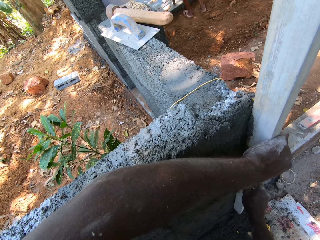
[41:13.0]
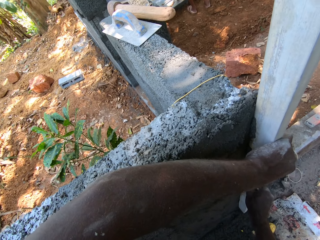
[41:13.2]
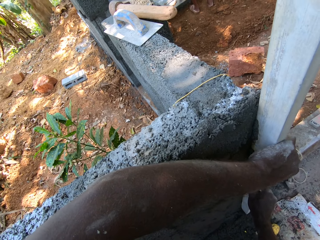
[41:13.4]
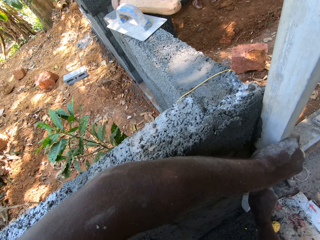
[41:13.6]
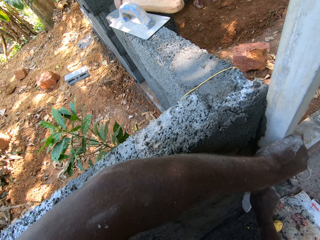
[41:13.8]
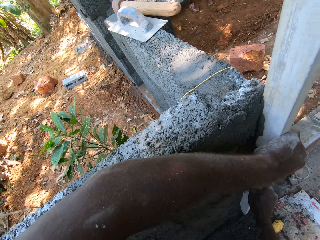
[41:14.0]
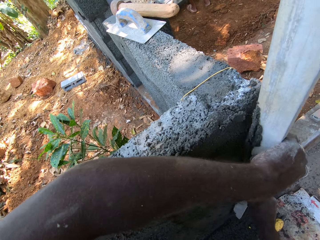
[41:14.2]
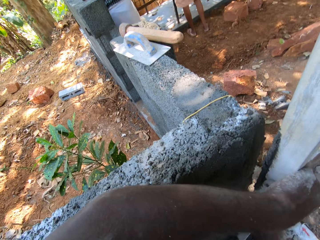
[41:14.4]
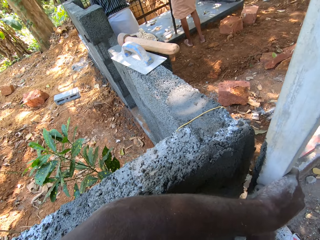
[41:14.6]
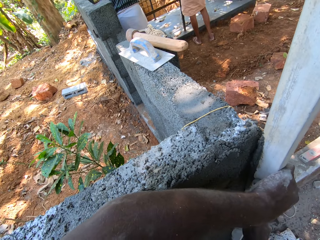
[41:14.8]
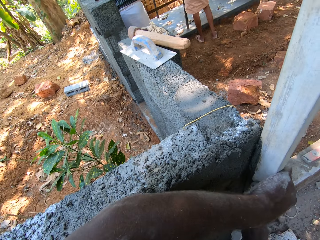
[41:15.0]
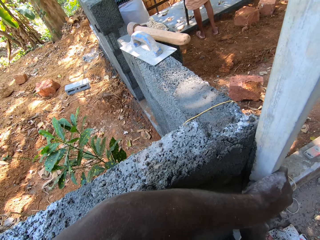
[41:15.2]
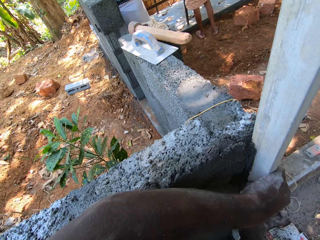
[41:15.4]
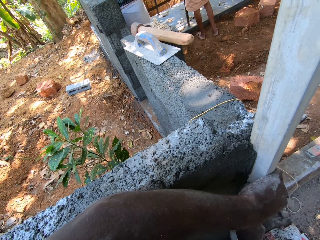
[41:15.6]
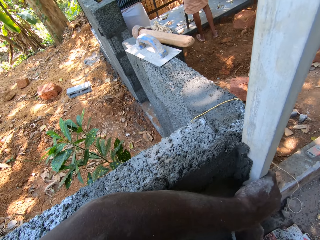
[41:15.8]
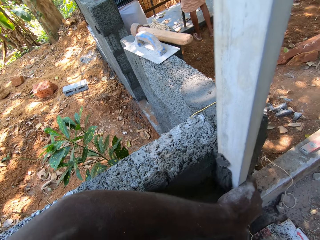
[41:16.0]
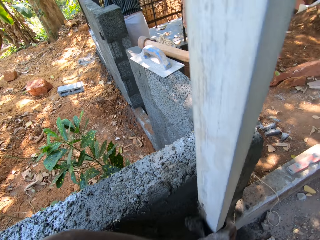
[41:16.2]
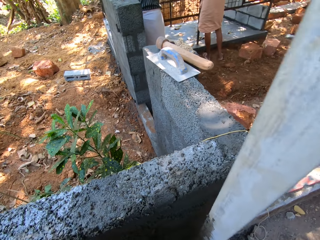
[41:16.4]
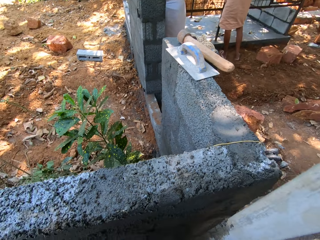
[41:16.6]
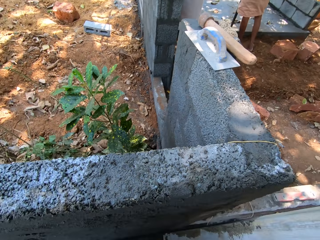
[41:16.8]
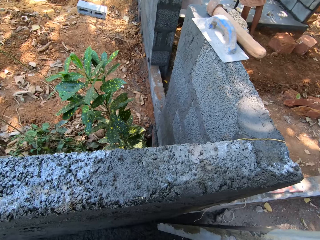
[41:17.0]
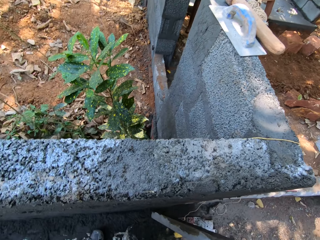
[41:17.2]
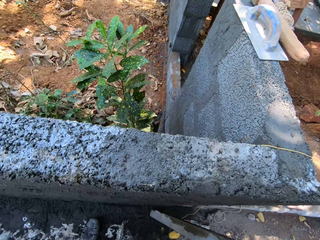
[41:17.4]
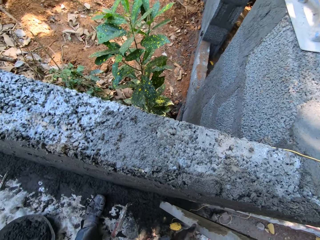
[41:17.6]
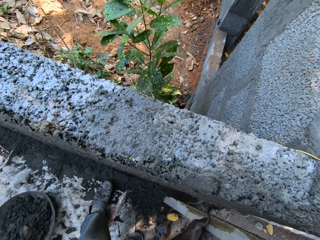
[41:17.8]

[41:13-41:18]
The camera wearer scrubs the wall using a steel.

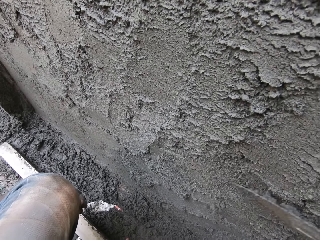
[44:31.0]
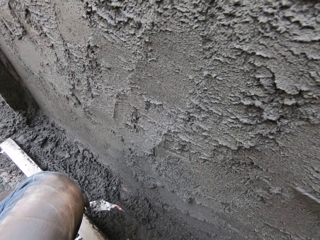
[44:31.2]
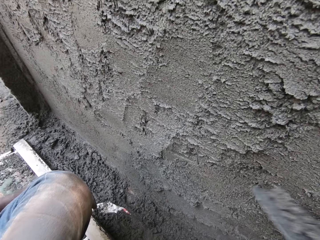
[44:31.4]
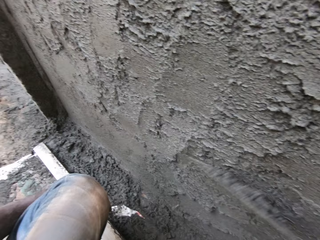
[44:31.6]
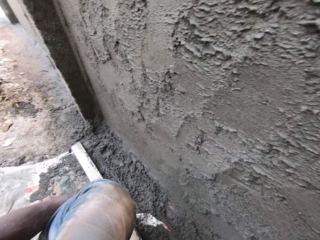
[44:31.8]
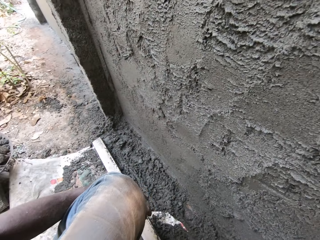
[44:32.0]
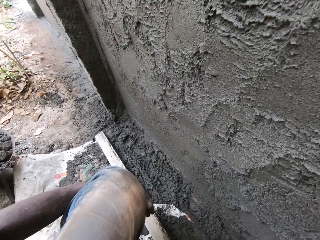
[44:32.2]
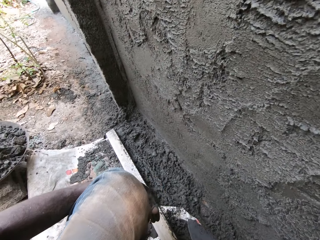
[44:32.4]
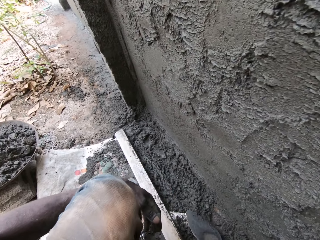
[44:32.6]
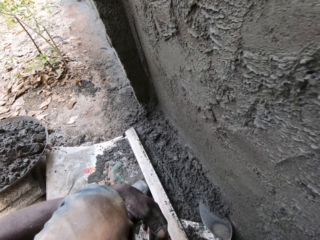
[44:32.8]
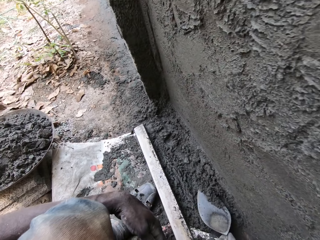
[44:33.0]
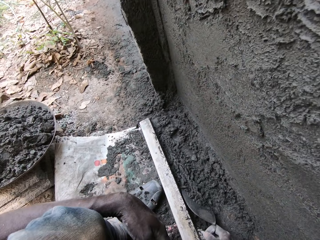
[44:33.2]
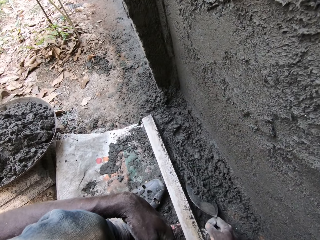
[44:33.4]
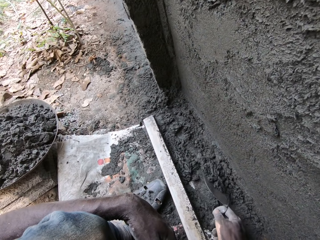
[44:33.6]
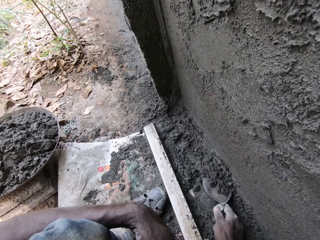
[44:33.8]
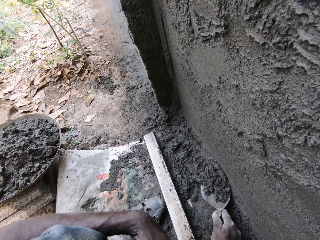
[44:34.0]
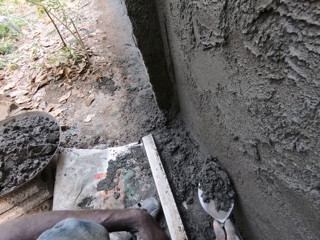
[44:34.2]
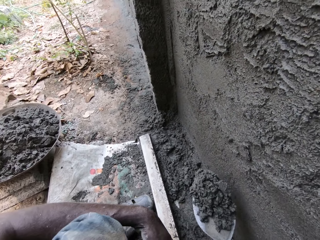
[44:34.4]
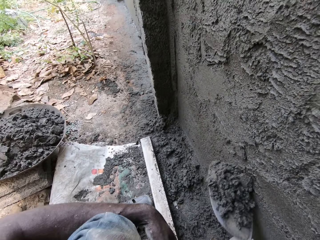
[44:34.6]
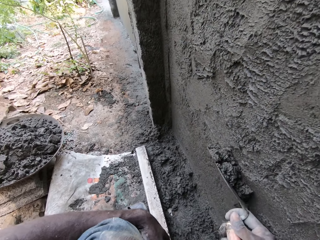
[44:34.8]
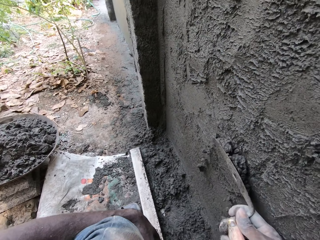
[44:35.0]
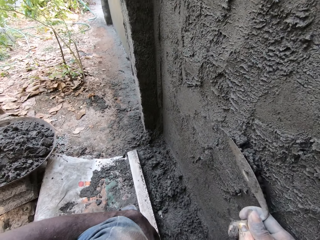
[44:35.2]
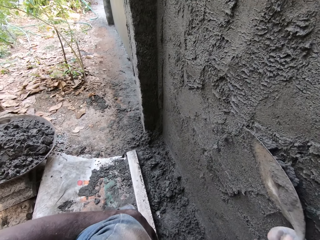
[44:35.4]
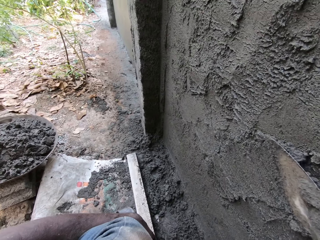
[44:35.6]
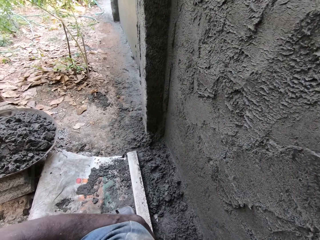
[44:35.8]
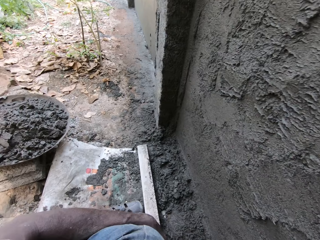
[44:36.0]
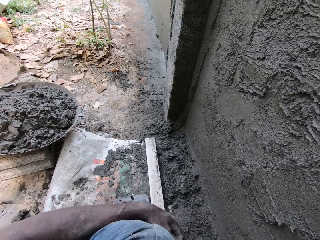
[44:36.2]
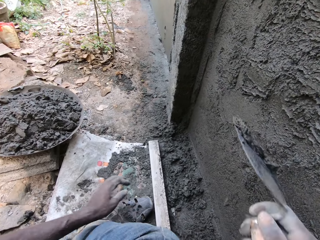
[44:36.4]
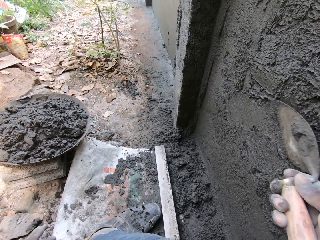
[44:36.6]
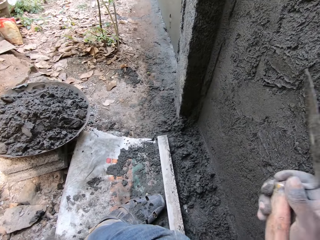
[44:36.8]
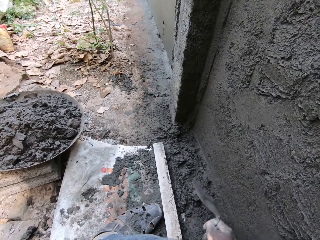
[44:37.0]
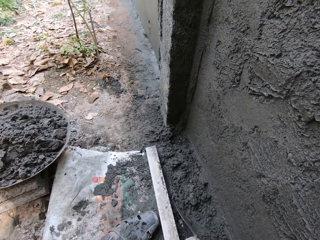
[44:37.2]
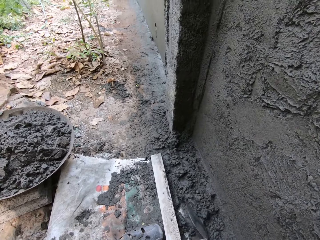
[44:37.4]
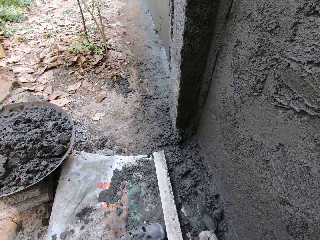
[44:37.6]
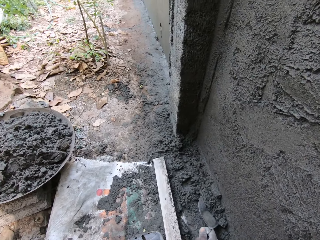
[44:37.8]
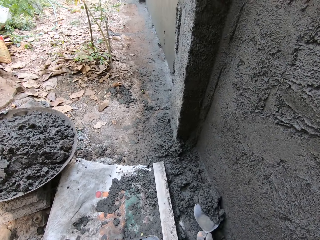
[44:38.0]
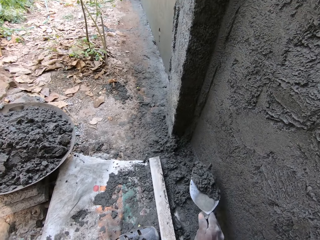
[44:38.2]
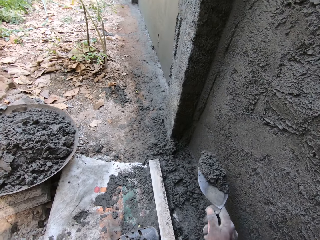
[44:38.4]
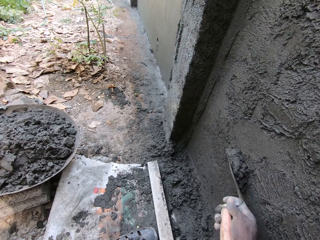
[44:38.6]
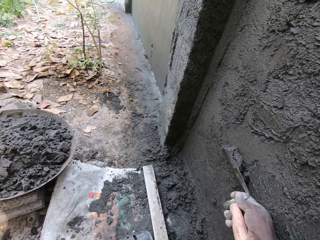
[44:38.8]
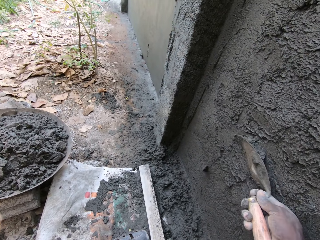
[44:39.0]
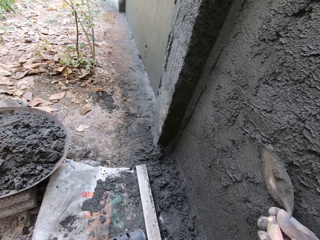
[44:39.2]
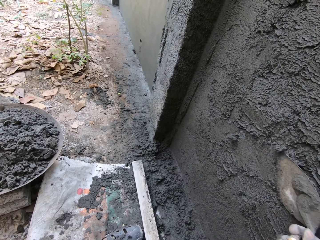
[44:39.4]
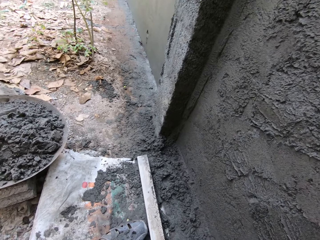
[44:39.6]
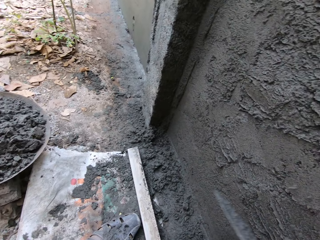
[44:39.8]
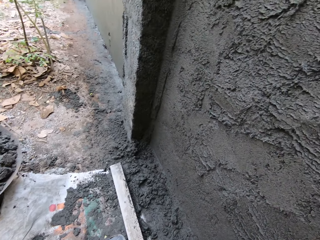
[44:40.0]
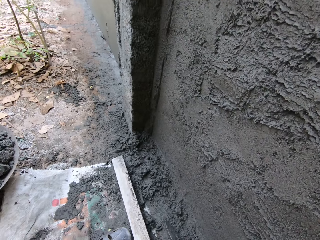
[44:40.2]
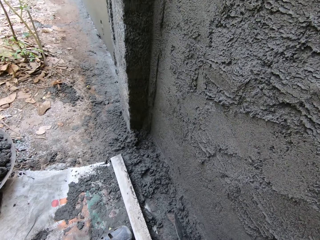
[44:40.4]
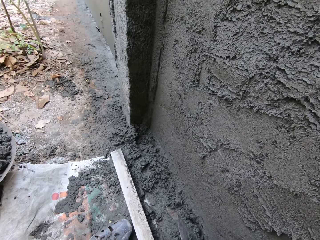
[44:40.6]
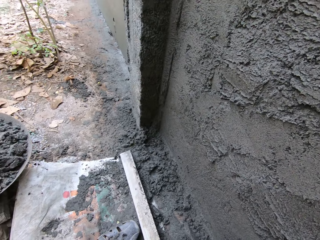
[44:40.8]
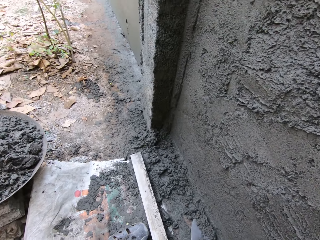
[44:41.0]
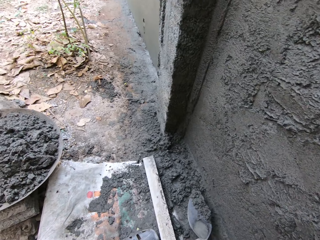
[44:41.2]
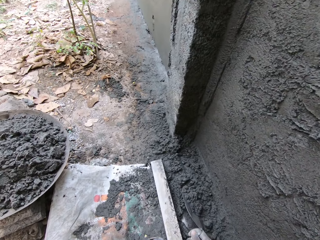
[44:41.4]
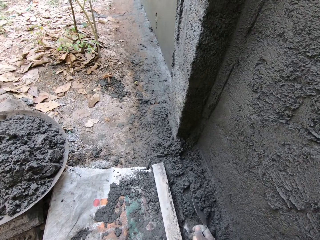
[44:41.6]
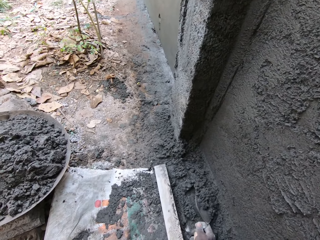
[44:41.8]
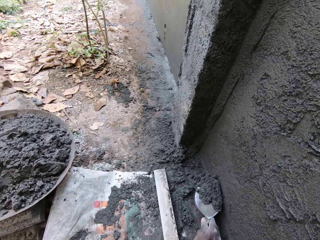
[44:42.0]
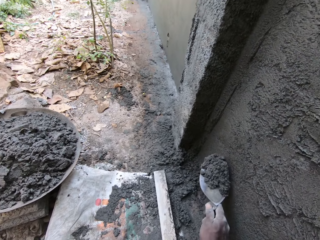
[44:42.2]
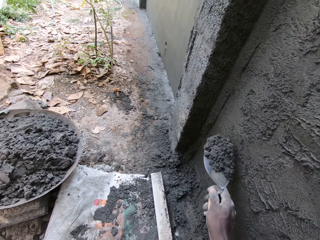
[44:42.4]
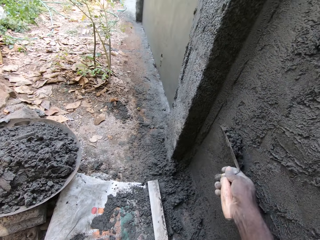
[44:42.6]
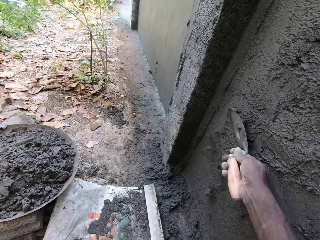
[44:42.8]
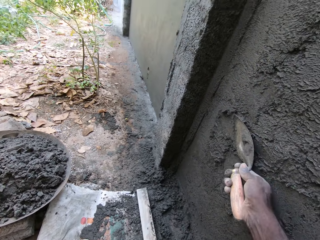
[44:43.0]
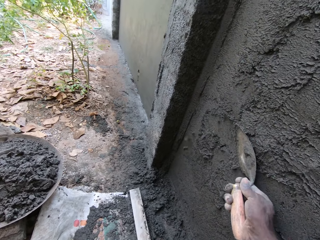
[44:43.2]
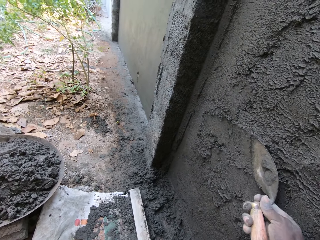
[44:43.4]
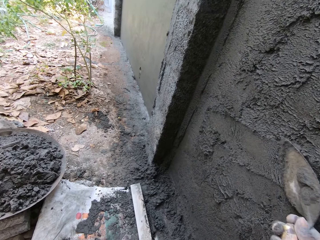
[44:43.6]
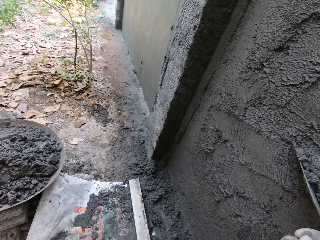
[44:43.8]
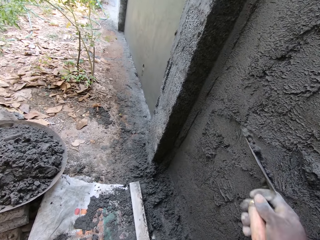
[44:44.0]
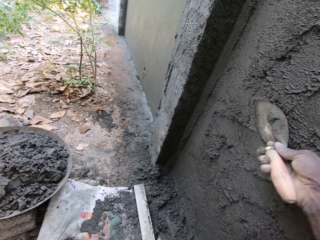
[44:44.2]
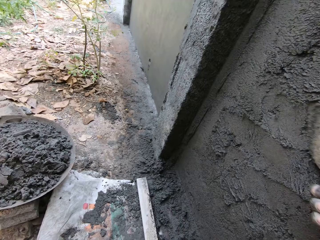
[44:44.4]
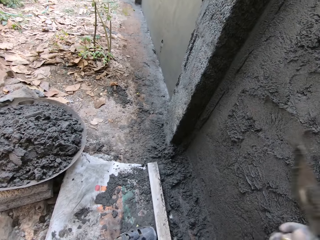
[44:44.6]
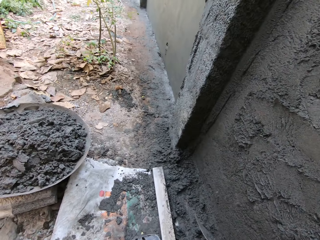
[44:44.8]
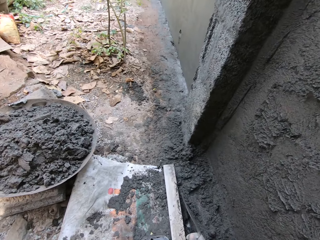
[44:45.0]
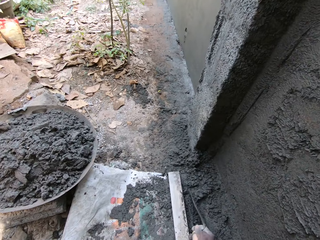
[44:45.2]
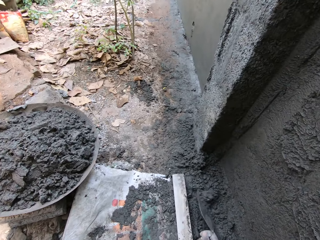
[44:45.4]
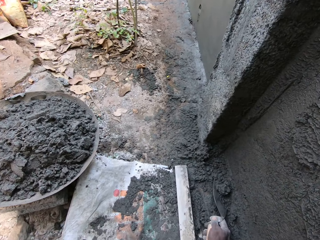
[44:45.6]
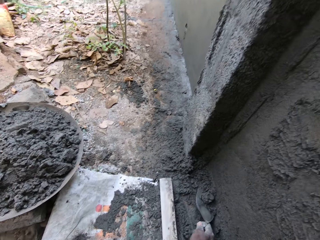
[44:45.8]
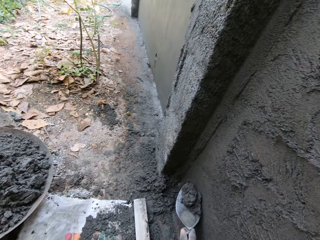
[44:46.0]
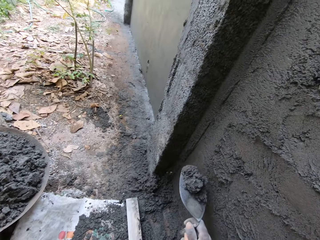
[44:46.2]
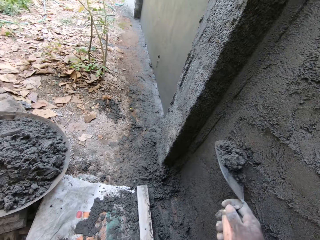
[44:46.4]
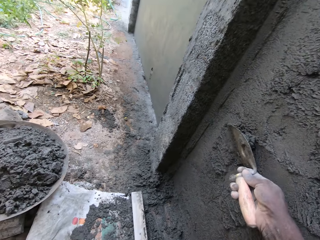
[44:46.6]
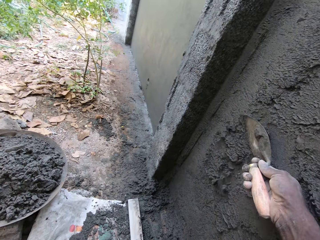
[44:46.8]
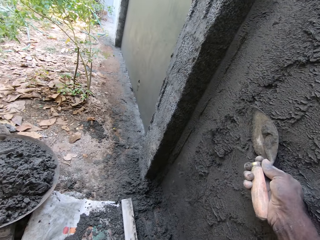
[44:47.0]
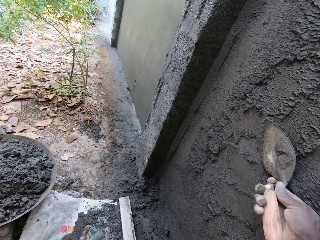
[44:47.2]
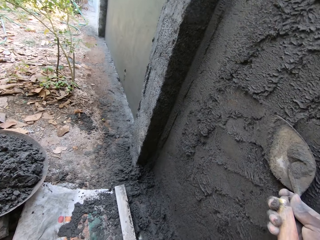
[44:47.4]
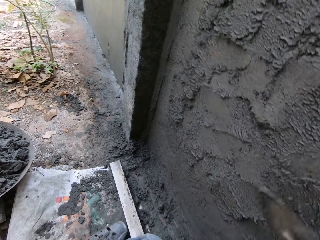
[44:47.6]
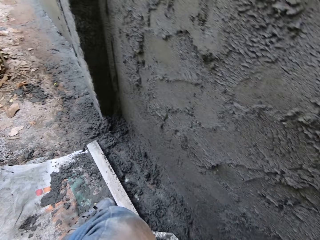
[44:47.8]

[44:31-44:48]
The camera wearer packs some cement mortar from the floor with the trowel in his right hand. He plasters the wall with the cement mortar and the trowel in his right hand. He puts his hand down. He packs some cement mortar from the floor with the trowel in his right hand. He plasters the wall with the cement mortar and the trowel in his right hand. He packs some cement mortar from the floor with the trowel in his right hand. He plasters the wall with the cement mortar and the trowel in his right hand. He packs some cement mortar from the floor with the trowel in his right hand. He plasters the wall with the cement mortar and the trowel in his right hand.
